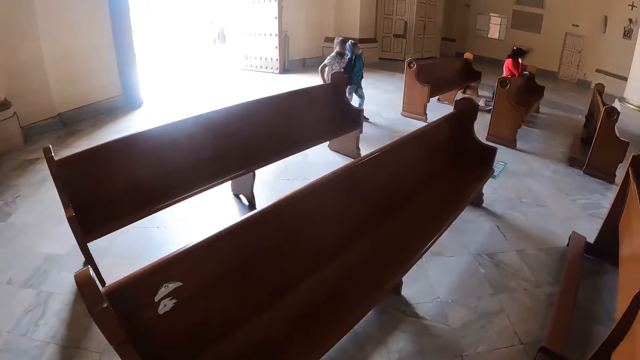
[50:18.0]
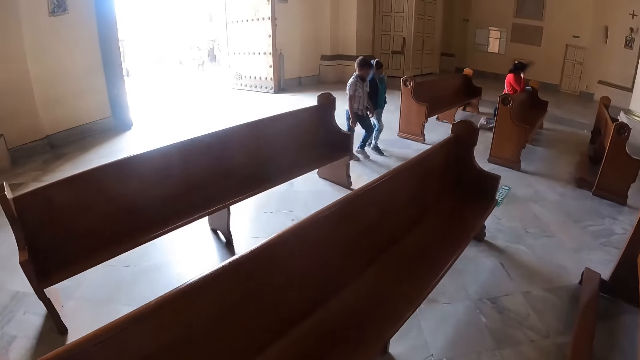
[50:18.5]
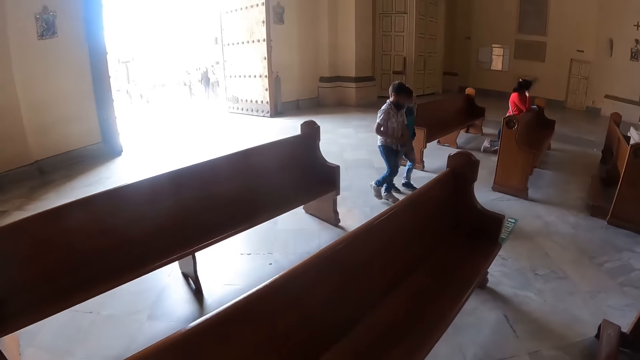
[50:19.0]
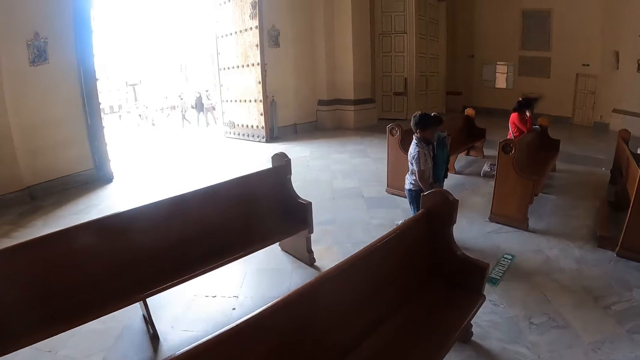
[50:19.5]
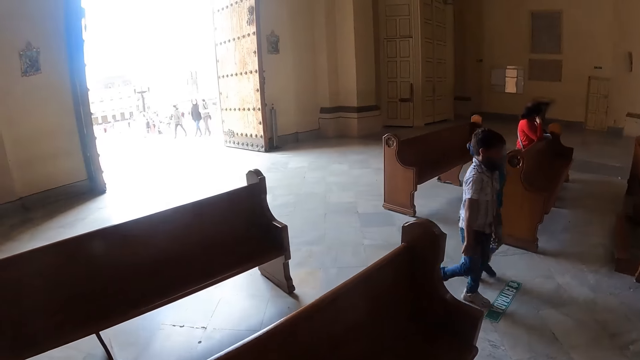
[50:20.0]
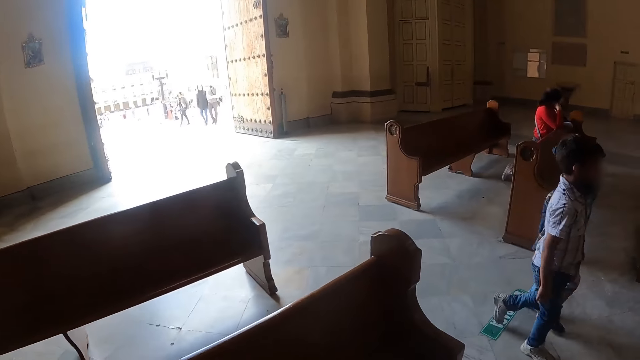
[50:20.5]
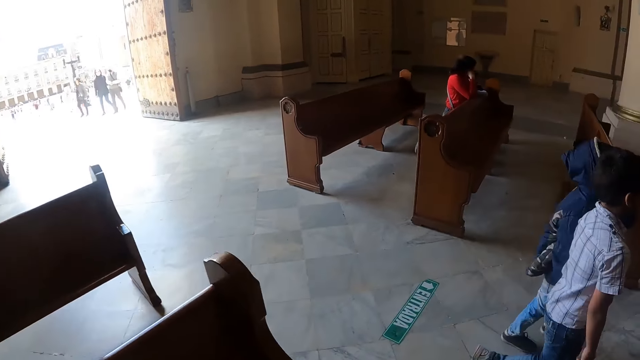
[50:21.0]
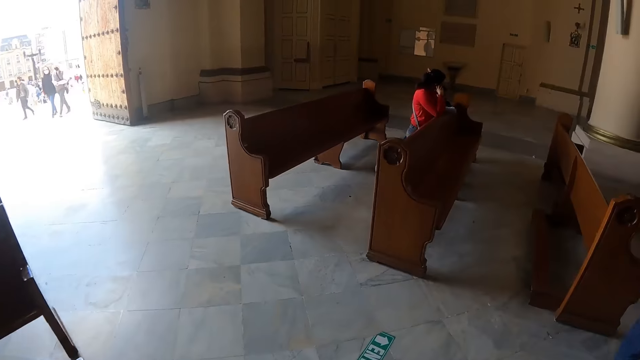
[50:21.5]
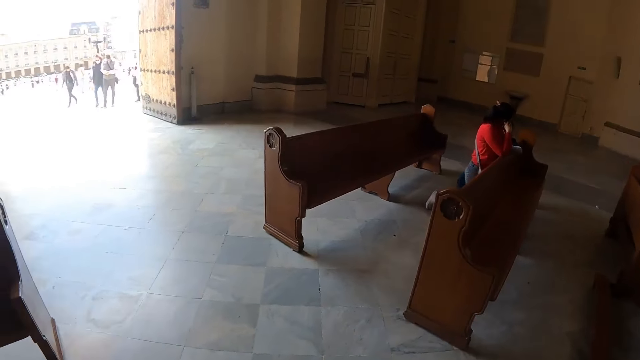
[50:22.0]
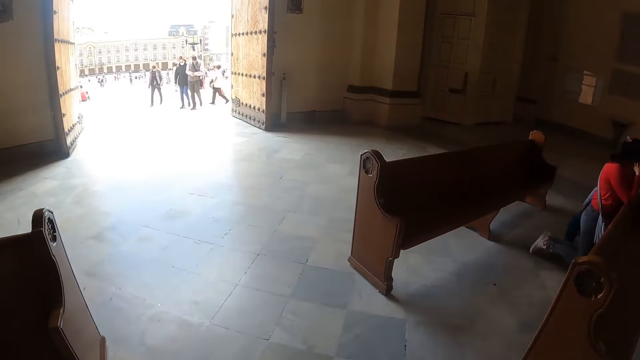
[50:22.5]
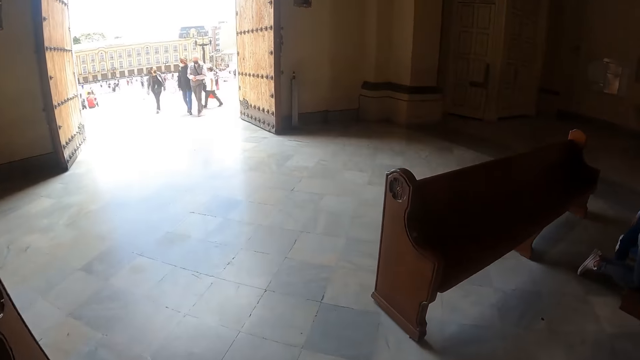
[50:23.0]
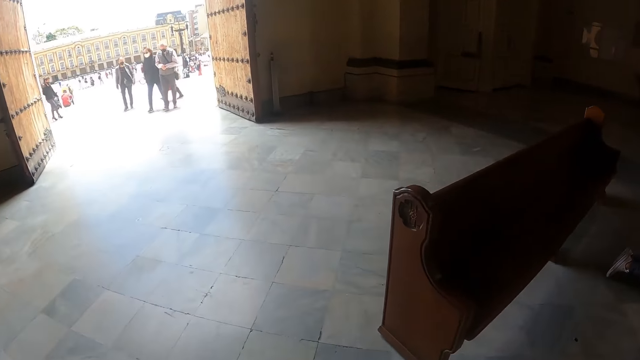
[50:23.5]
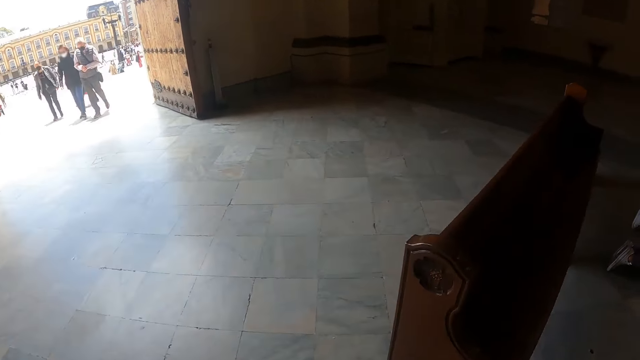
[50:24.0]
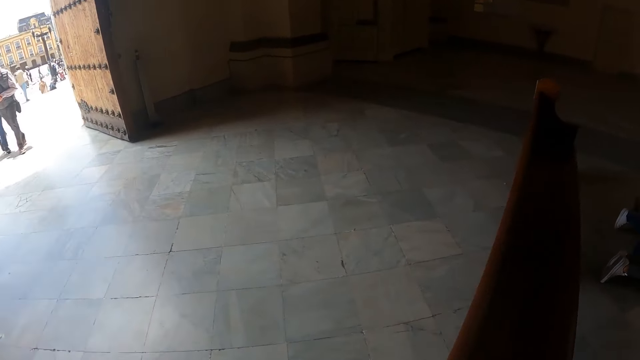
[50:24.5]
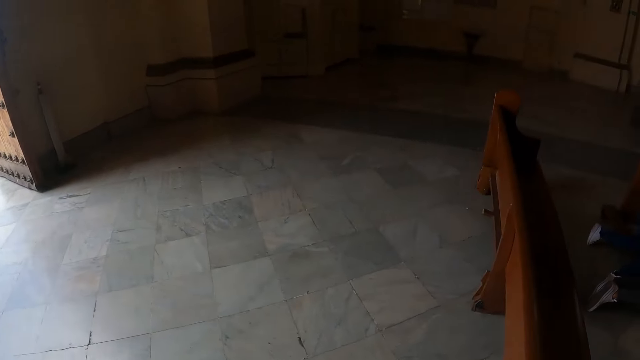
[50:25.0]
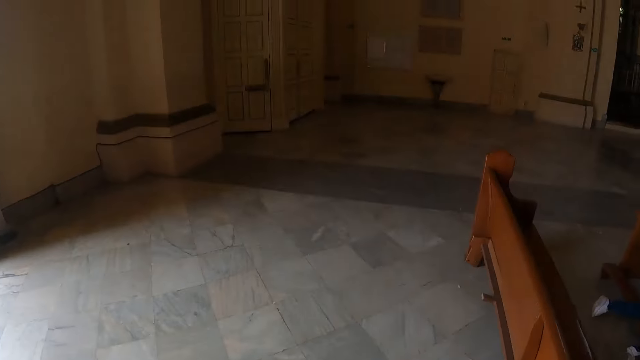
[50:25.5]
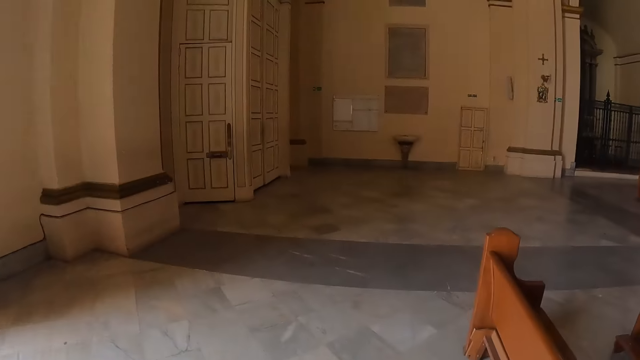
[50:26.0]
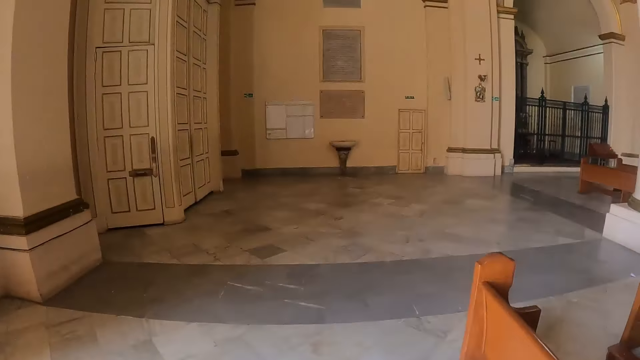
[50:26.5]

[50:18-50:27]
The camera wearer looks around. They walk in the church. They walk forward in the church again.

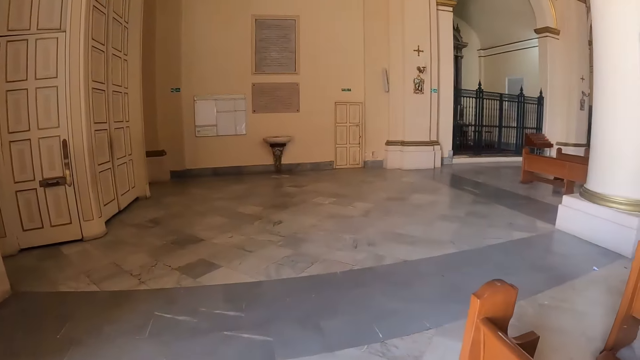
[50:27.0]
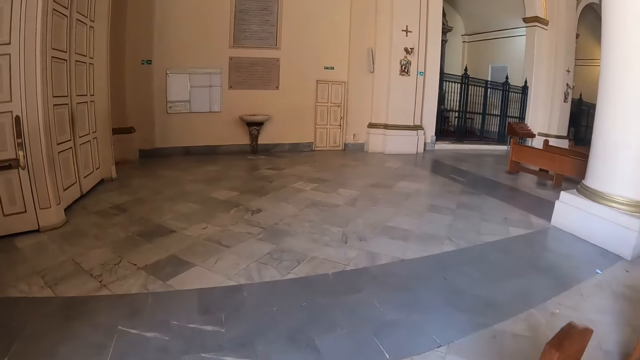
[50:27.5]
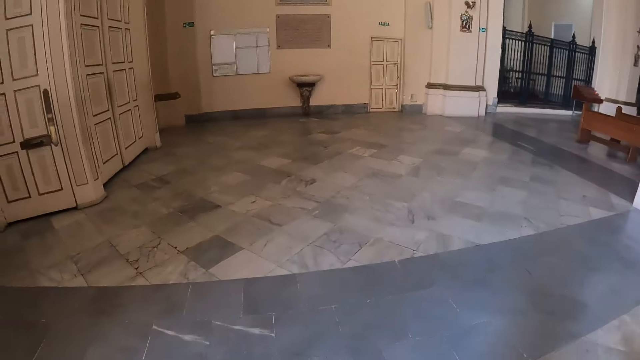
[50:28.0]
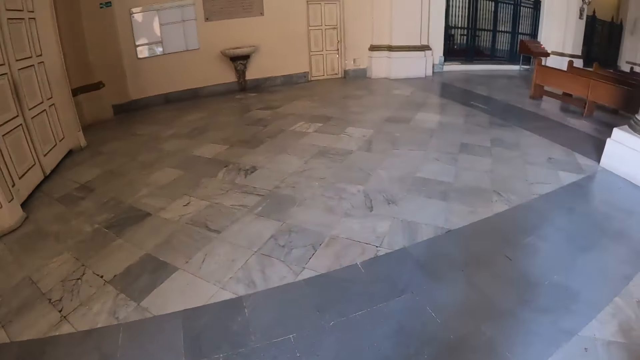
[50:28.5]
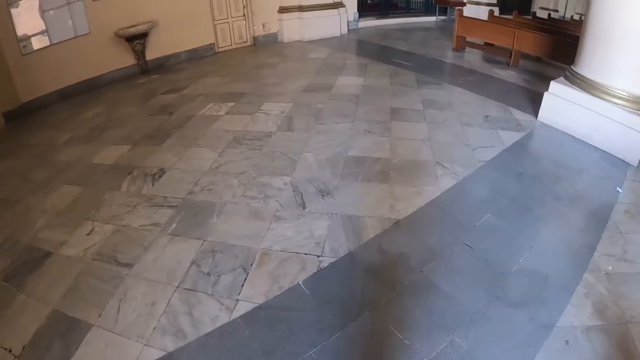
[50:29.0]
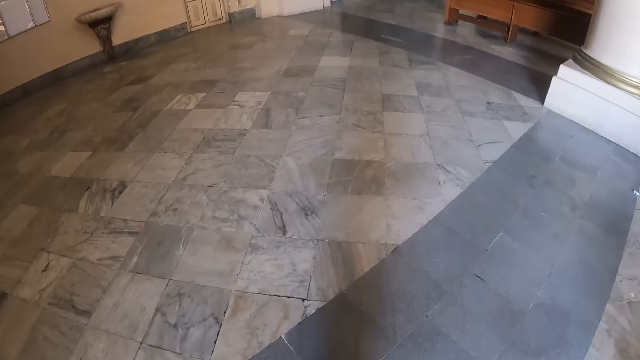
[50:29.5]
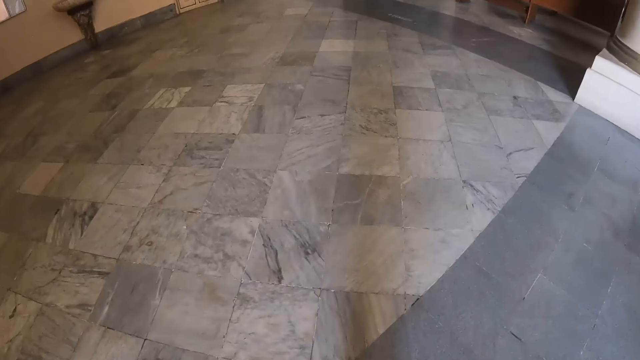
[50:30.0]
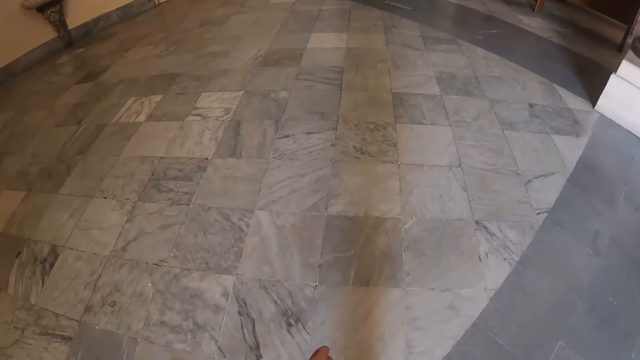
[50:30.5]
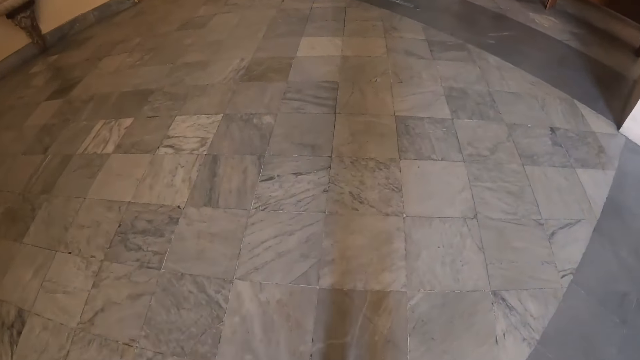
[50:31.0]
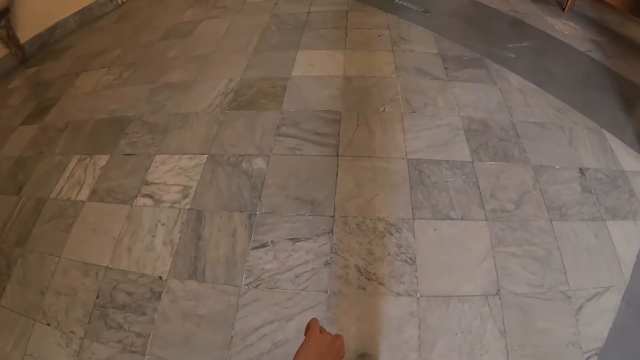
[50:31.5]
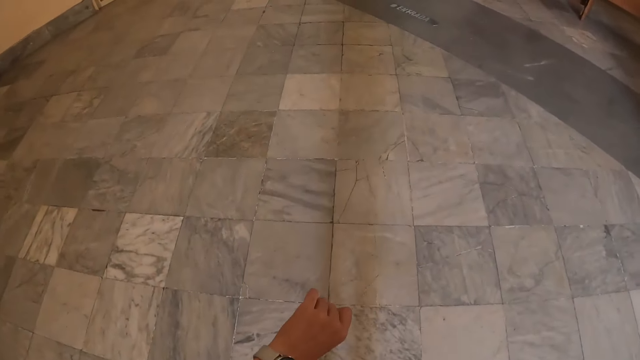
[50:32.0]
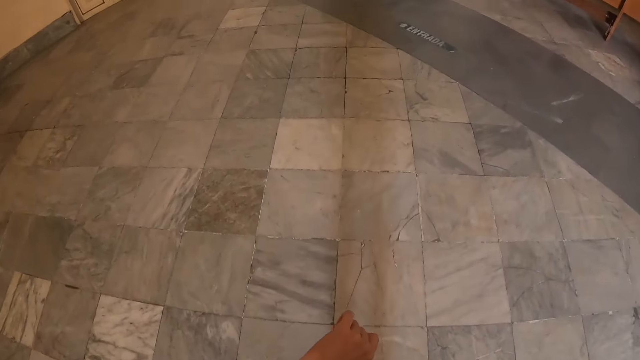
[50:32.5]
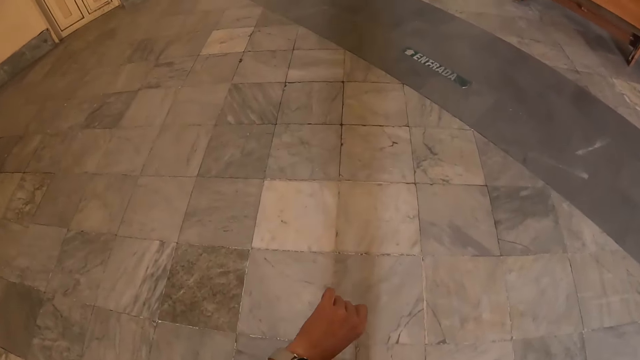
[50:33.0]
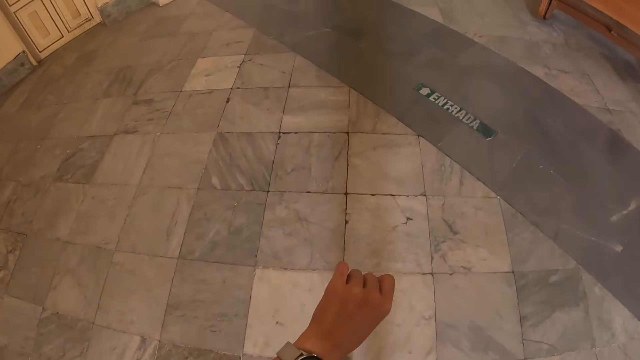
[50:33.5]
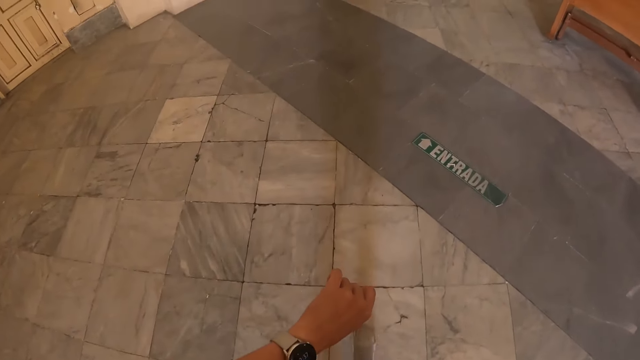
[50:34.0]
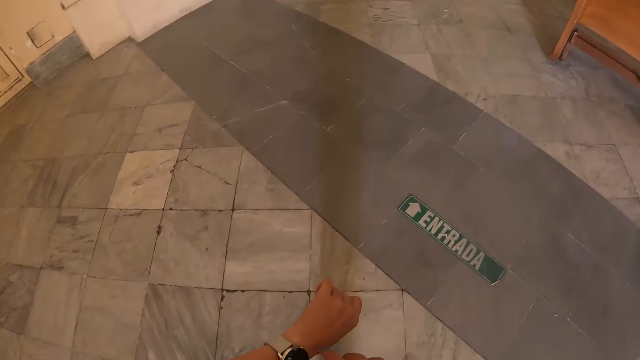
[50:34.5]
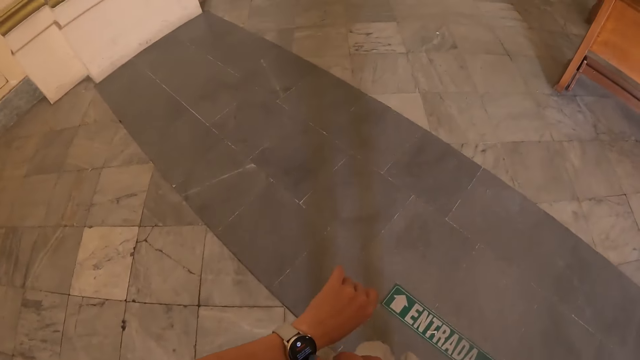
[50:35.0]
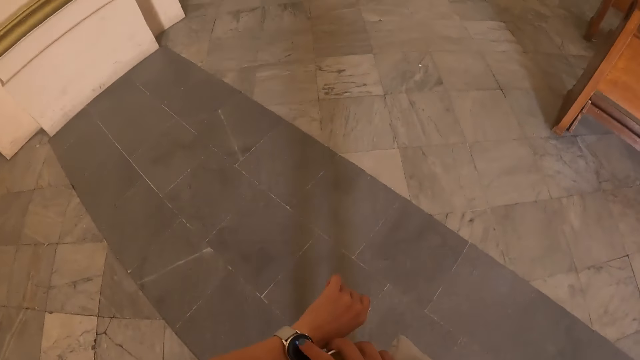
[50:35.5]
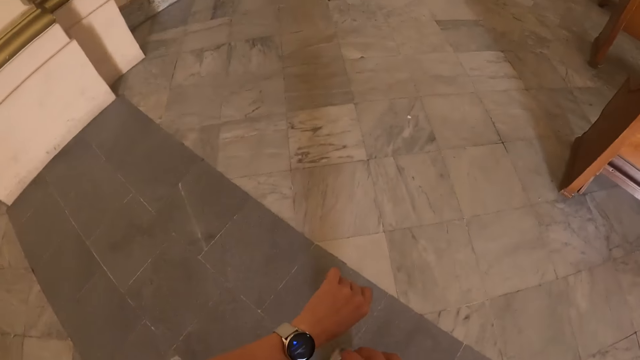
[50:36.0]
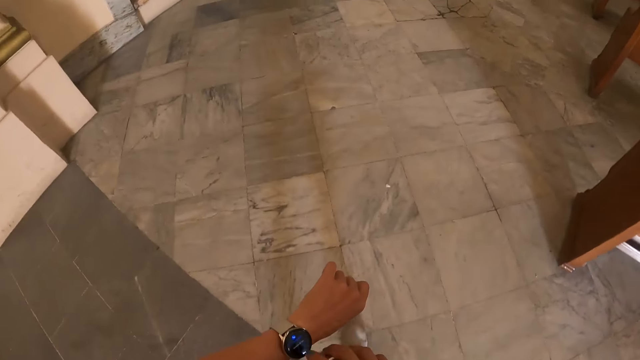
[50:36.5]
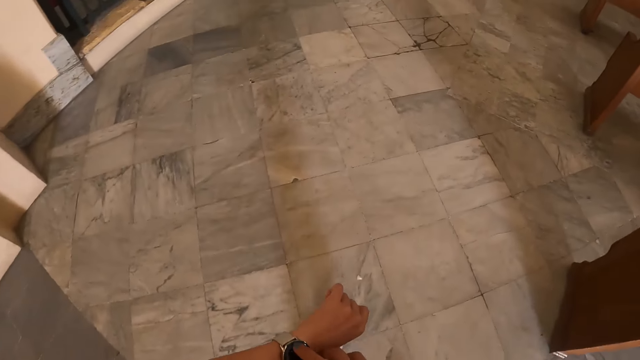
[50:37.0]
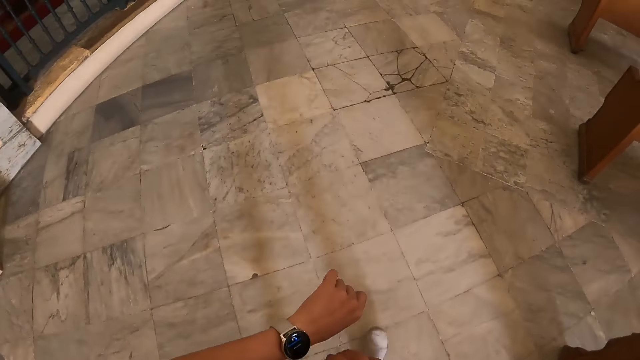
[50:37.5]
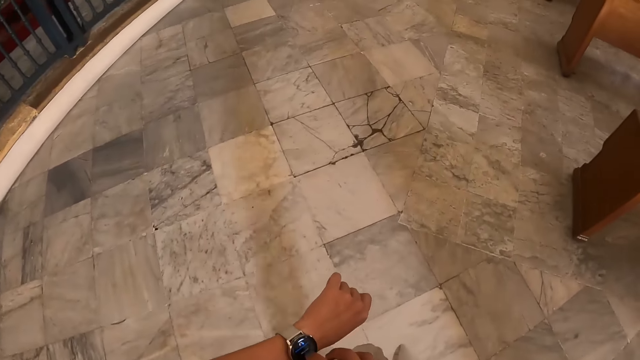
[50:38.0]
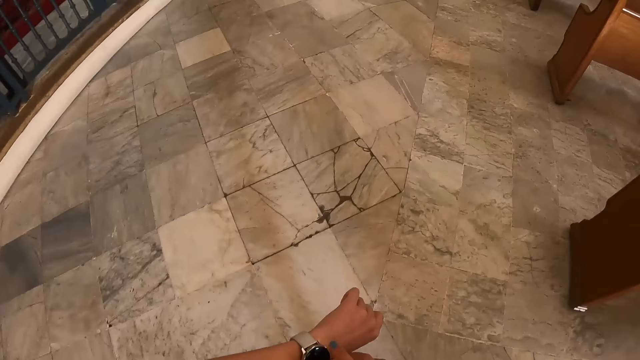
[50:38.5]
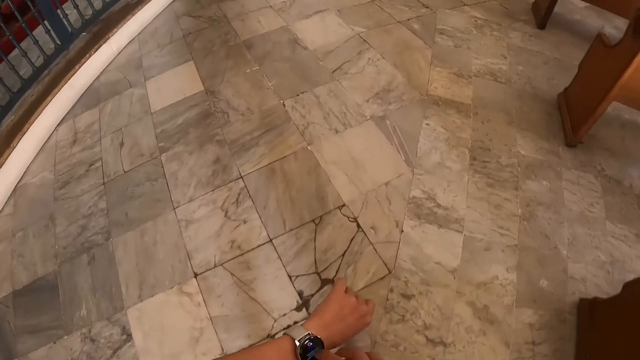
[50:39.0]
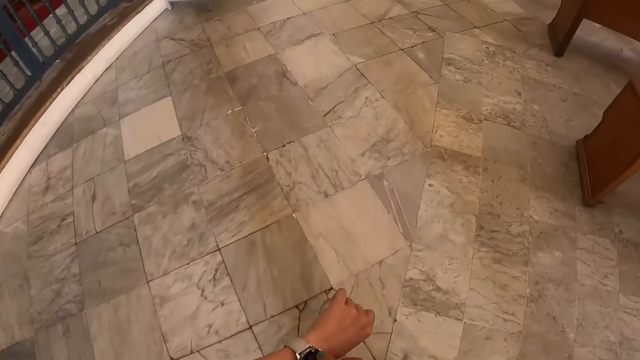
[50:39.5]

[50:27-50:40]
The camera wearer walks in the church. She looks at her watch. She walks in the church. She stares at the watch. She walks in the church. She stares at the watch.
